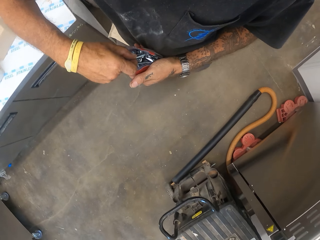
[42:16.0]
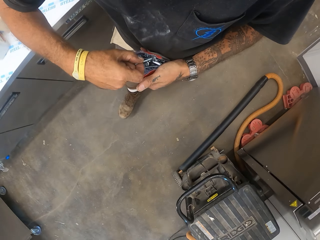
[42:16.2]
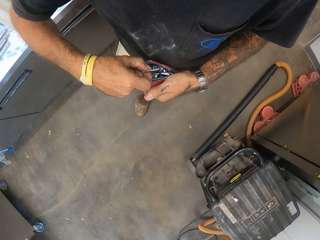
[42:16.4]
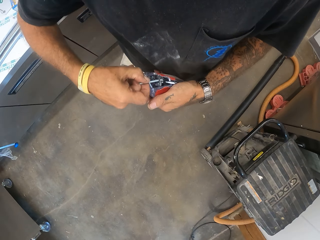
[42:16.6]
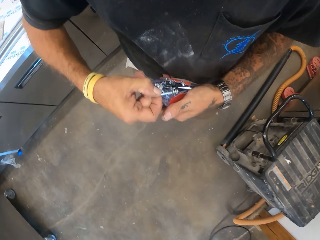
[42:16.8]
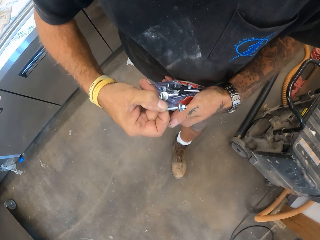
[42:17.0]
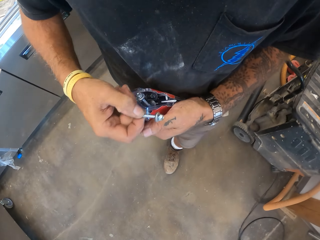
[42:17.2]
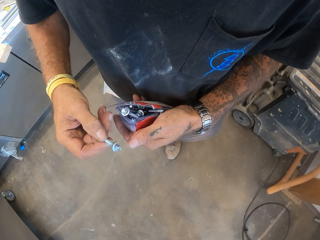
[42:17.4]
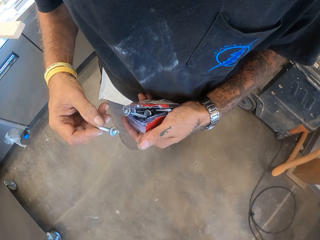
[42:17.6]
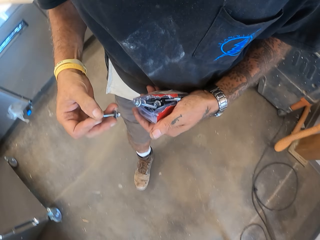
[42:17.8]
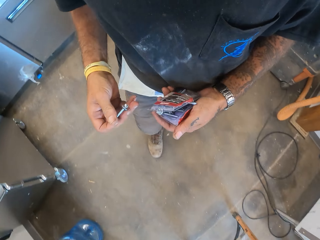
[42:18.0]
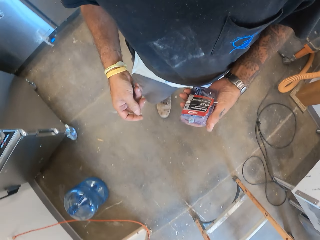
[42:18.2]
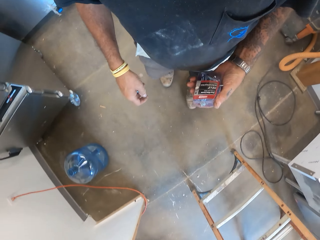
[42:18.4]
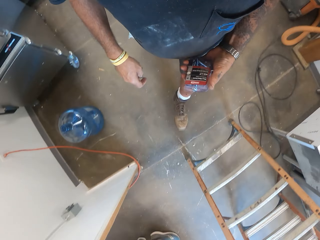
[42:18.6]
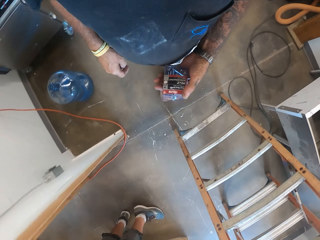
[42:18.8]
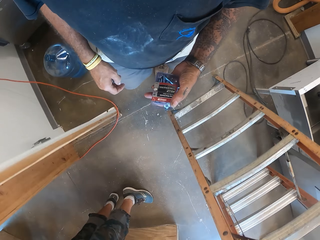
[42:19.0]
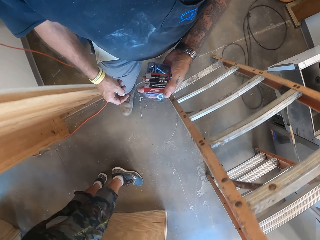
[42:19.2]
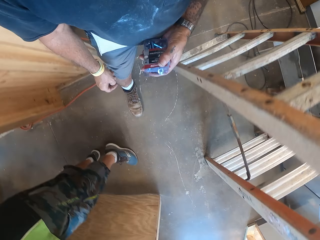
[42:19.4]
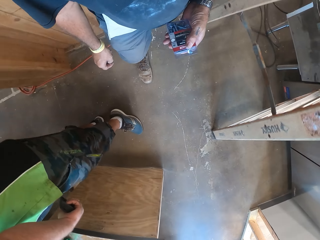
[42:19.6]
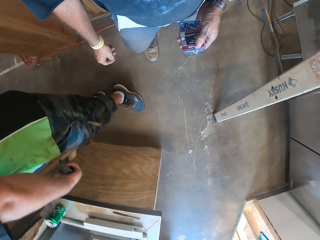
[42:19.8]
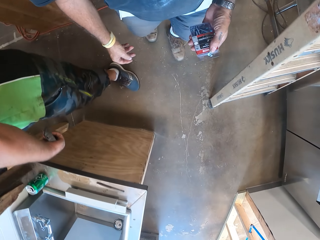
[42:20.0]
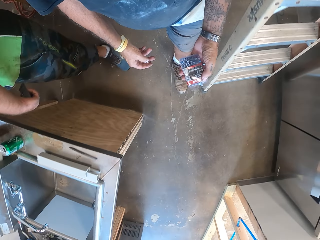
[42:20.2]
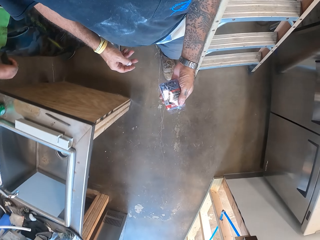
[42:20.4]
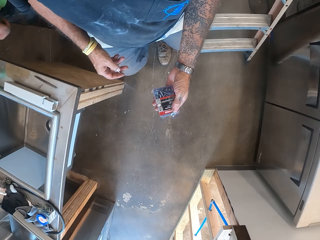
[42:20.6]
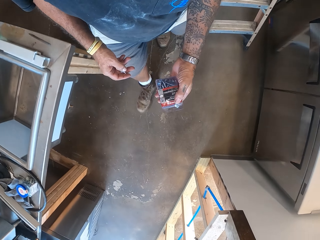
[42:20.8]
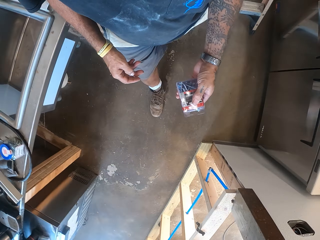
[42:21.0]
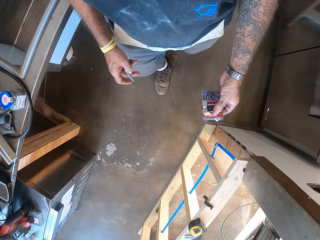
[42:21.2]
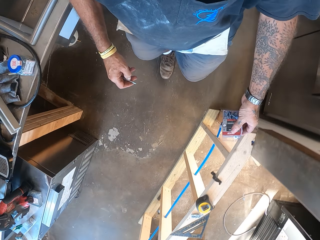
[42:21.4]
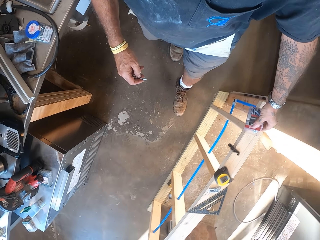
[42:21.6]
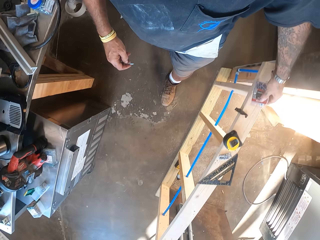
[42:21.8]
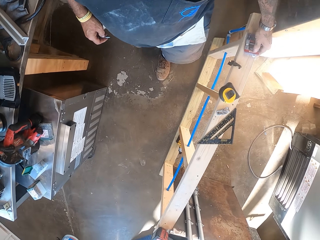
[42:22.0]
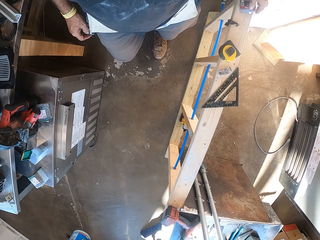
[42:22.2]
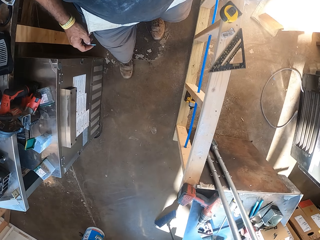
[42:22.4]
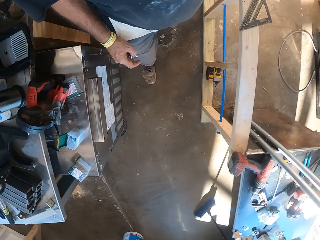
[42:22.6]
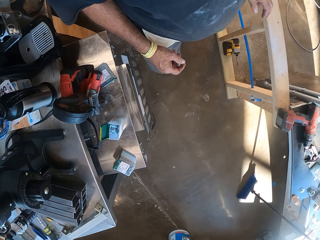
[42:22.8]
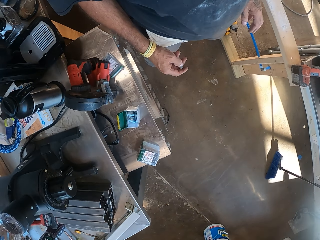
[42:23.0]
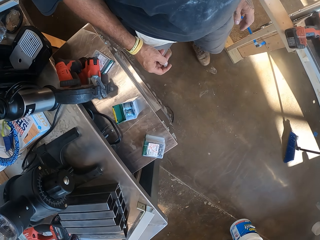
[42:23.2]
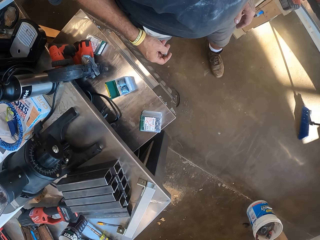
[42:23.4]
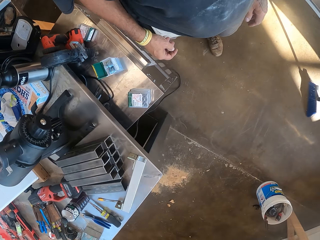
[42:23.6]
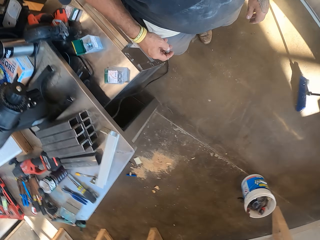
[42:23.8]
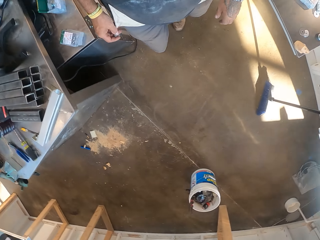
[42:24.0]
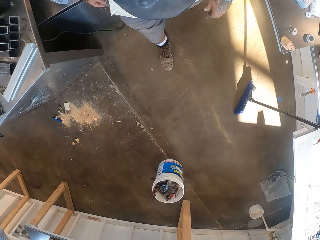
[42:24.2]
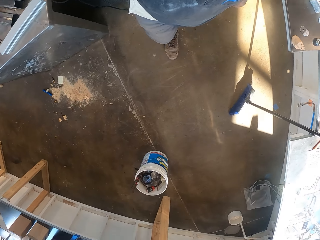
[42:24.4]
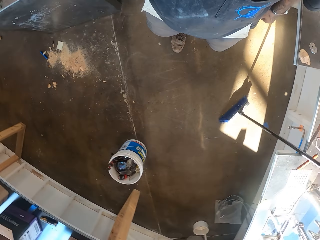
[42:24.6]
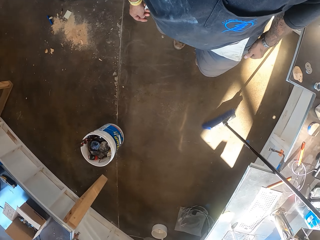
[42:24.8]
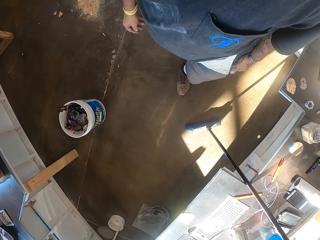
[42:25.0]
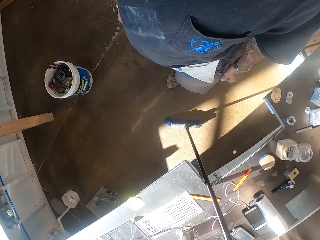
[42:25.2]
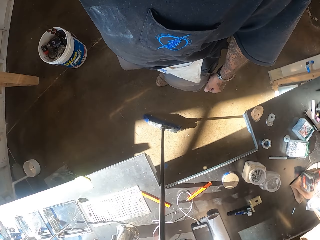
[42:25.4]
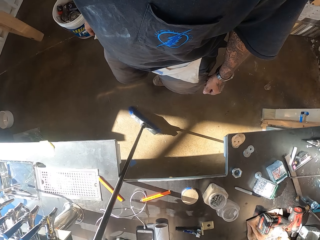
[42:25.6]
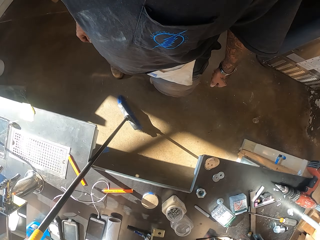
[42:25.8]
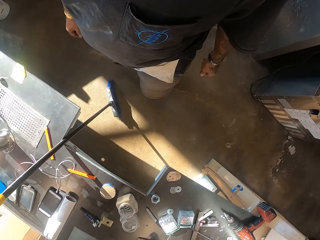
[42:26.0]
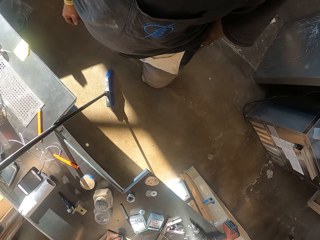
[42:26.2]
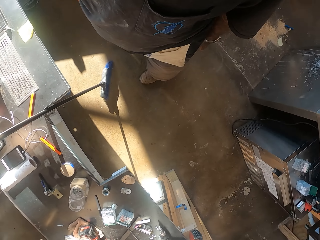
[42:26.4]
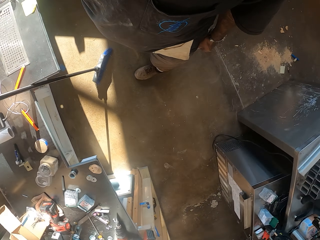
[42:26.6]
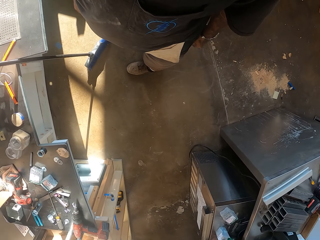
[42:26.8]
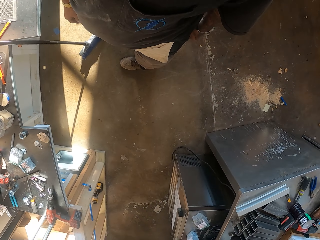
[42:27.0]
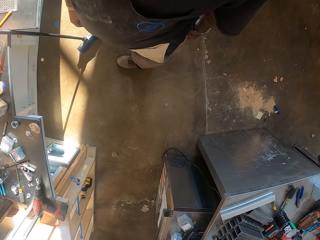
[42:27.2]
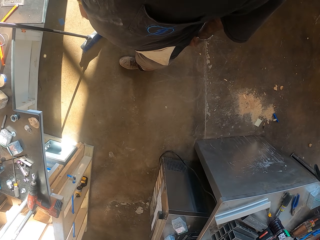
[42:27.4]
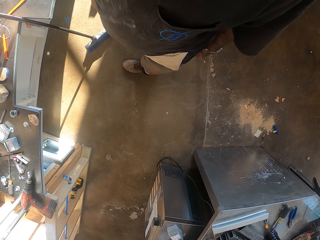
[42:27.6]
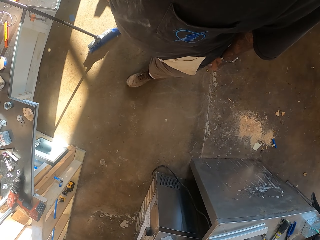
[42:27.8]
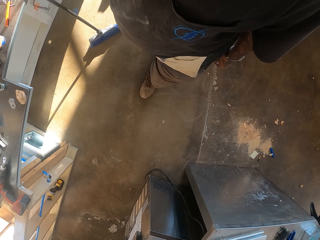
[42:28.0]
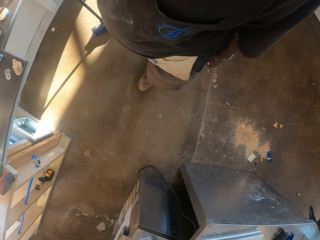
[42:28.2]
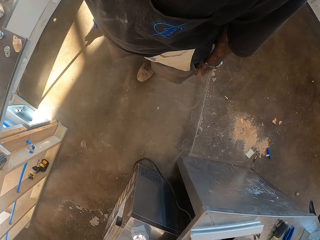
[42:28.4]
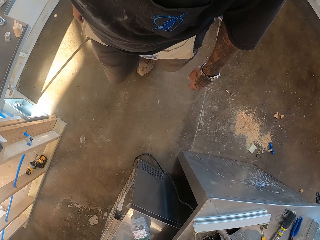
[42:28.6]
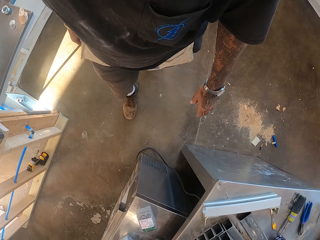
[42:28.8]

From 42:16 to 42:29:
The camera wearer removes a screw inside the box. They walk in the workshop. They put the screw box on the wood frame. They walk in the workshop. They turn around.

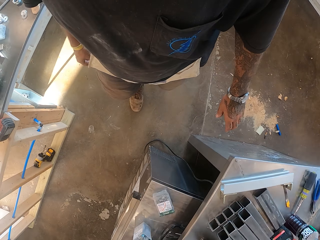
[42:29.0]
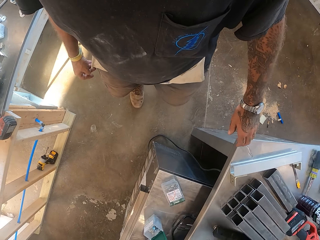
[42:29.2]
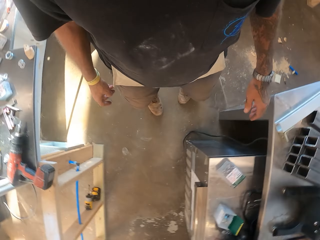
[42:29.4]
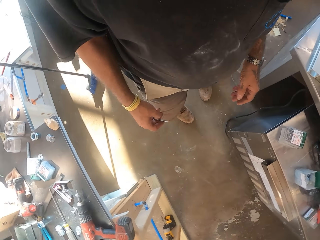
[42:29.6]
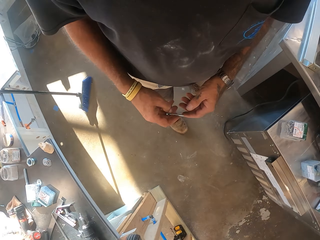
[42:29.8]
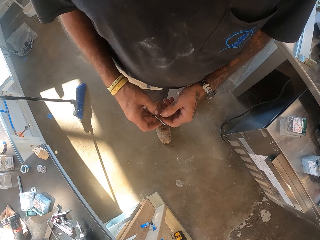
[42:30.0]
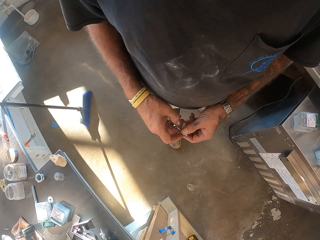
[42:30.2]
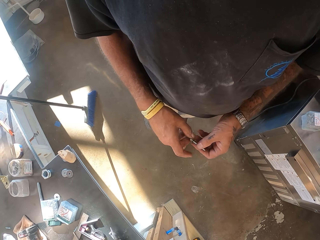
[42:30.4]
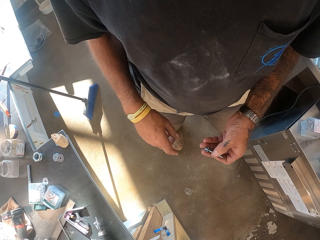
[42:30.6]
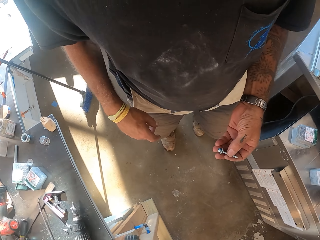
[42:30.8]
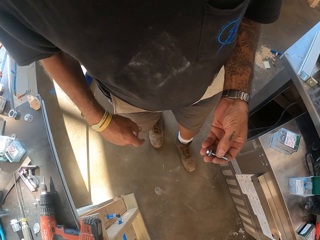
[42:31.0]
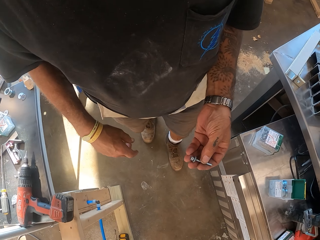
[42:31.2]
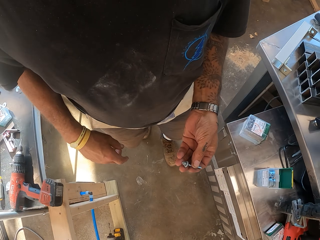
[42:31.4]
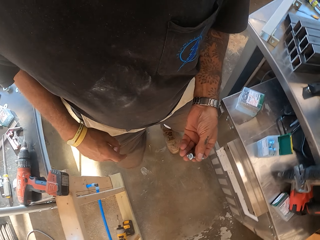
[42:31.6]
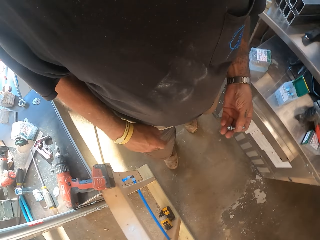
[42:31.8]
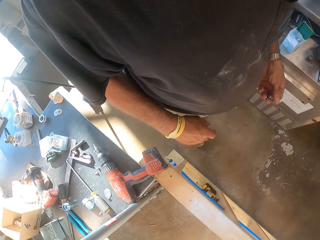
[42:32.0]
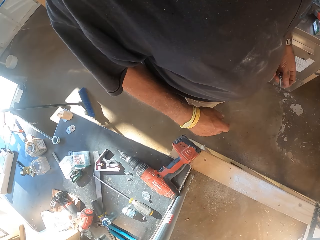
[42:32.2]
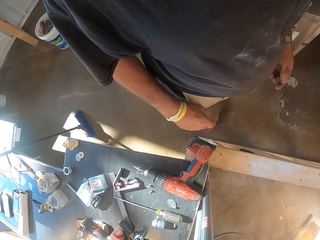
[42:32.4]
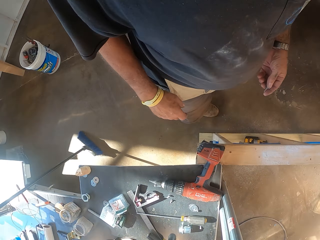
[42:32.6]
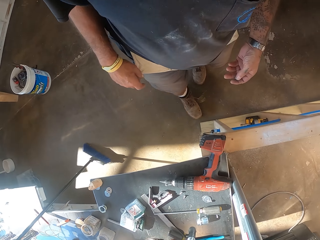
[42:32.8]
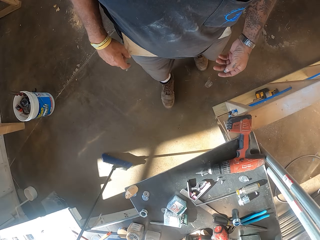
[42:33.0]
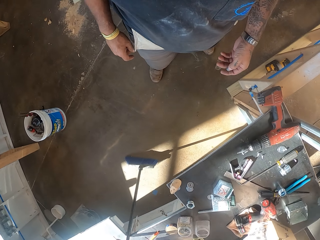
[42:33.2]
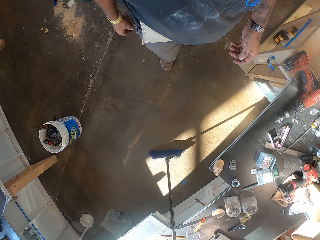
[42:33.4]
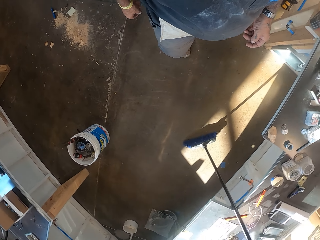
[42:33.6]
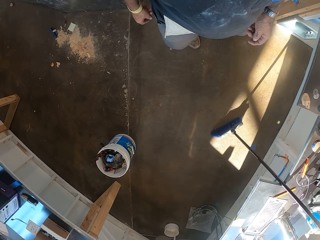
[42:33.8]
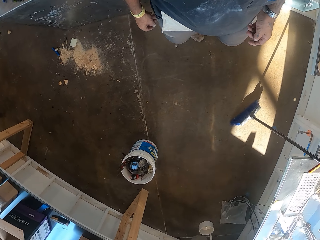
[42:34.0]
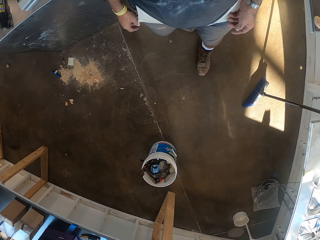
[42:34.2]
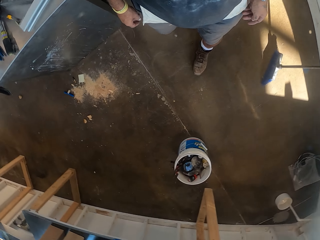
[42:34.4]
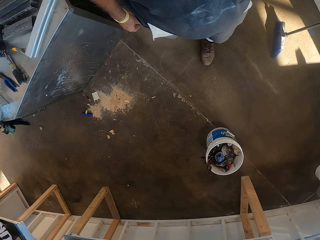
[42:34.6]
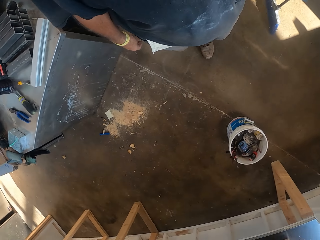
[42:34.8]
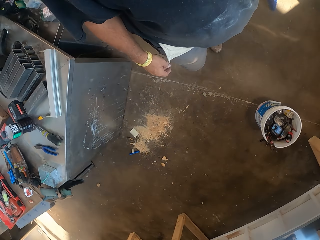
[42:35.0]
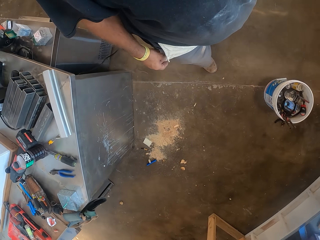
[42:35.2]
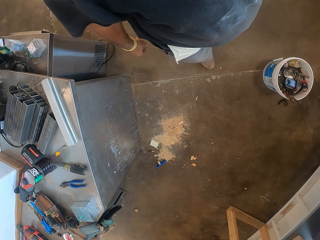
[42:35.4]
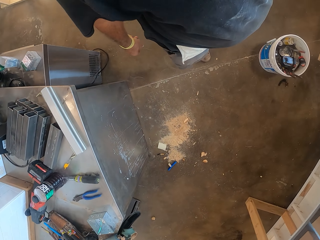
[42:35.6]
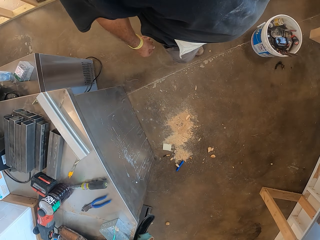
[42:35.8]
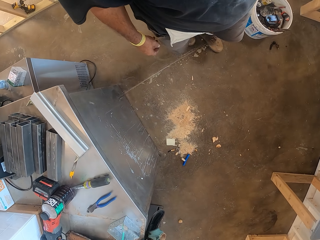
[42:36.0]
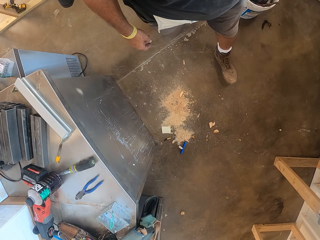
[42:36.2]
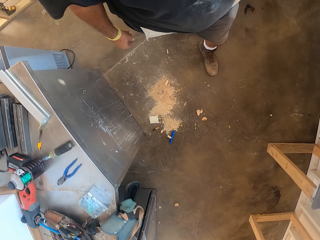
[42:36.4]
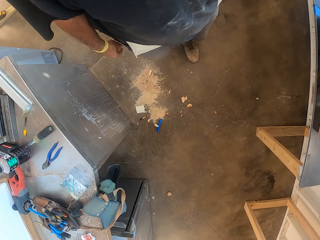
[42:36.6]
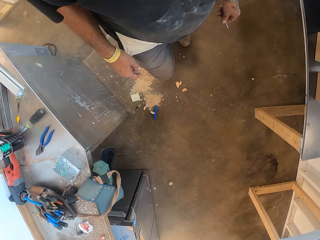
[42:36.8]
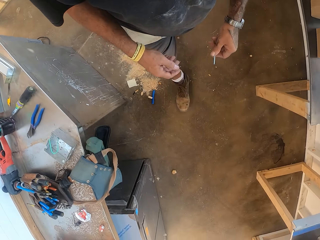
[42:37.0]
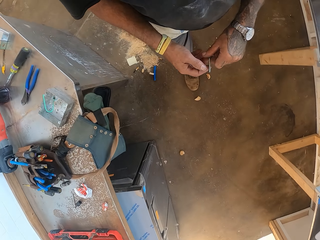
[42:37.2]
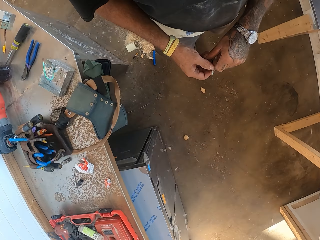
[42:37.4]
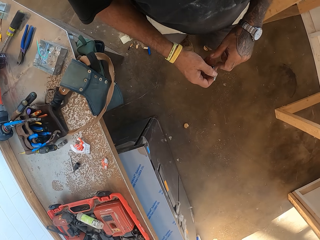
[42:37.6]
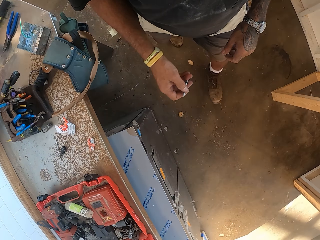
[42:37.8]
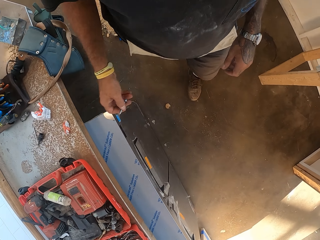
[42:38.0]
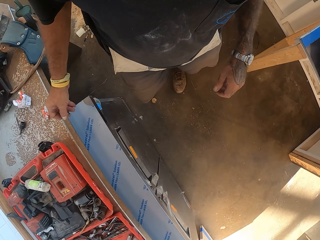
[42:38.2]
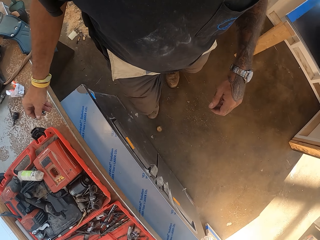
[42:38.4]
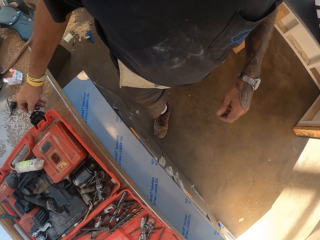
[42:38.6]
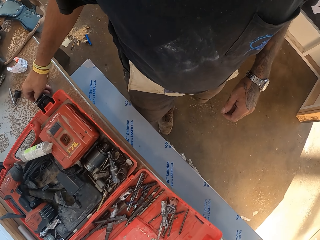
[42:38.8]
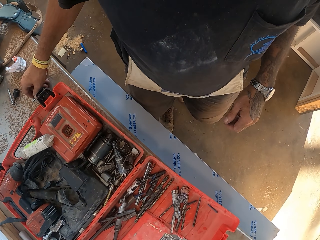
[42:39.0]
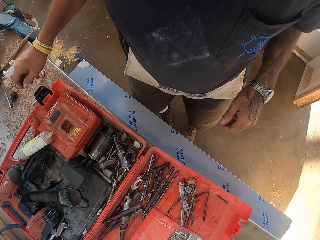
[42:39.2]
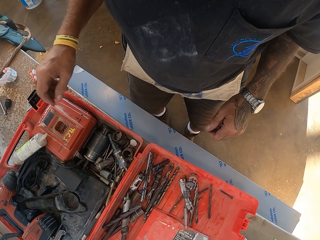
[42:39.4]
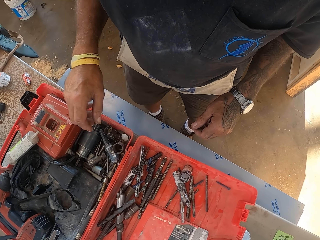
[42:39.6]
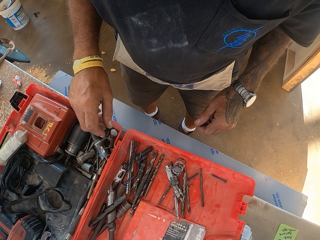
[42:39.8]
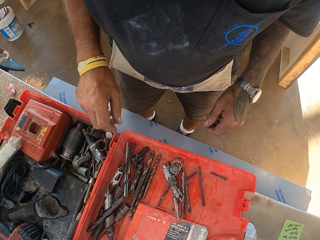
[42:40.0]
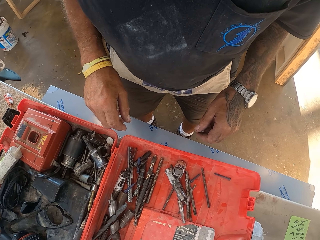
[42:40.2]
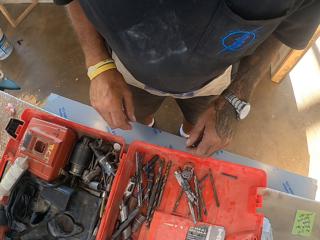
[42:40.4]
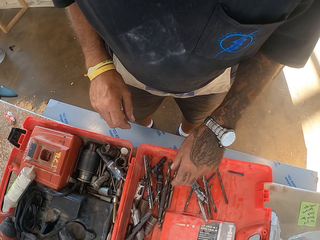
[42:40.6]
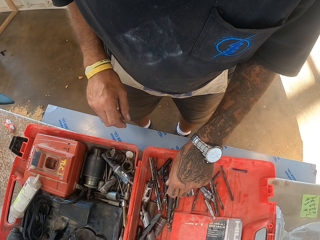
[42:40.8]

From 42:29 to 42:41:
The camera wearer turns round. They hold a screw. They walk in the workshop. They put the bolt on the table.
